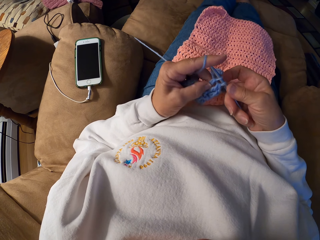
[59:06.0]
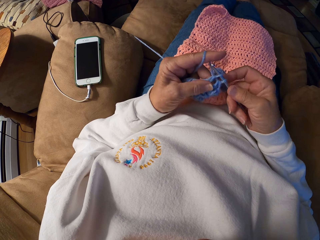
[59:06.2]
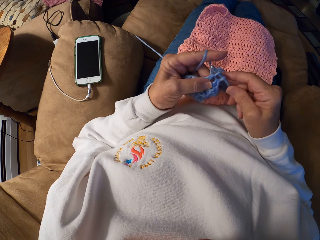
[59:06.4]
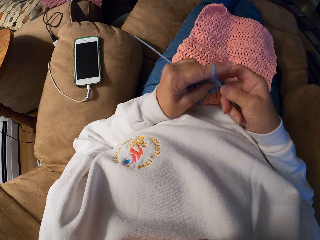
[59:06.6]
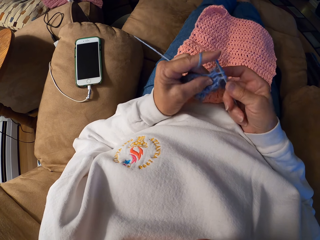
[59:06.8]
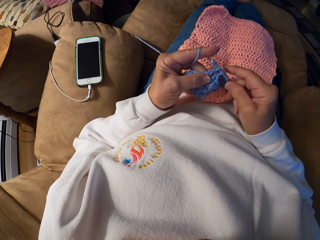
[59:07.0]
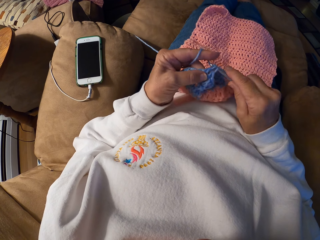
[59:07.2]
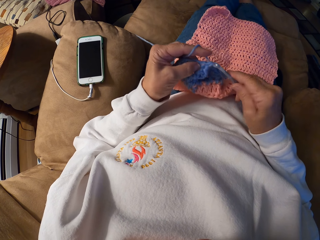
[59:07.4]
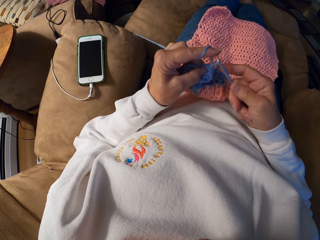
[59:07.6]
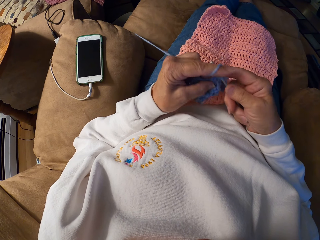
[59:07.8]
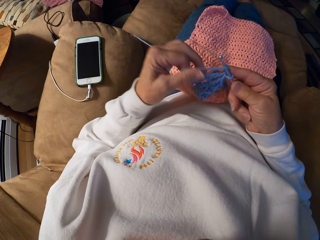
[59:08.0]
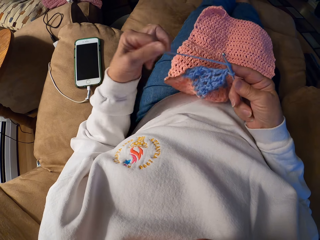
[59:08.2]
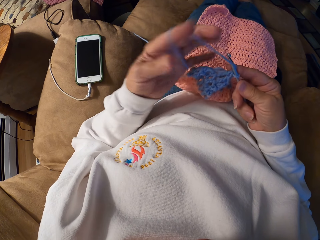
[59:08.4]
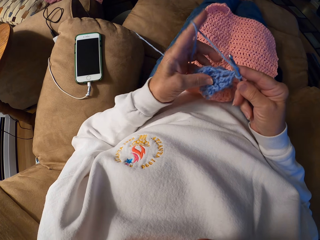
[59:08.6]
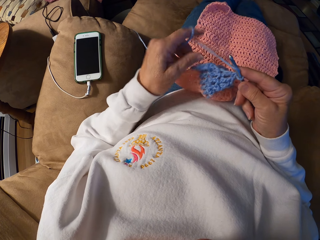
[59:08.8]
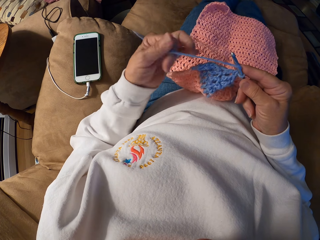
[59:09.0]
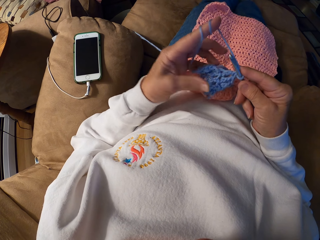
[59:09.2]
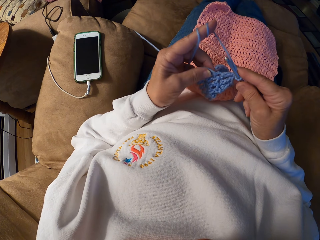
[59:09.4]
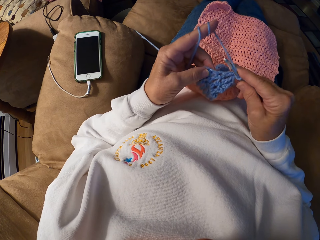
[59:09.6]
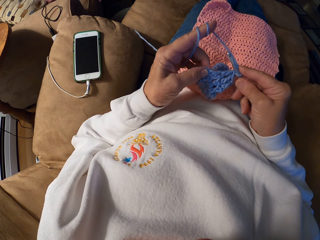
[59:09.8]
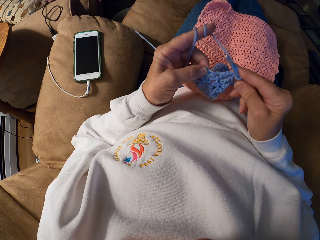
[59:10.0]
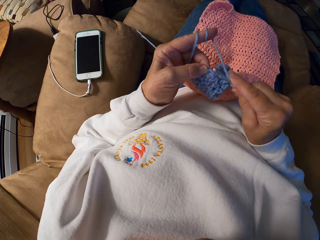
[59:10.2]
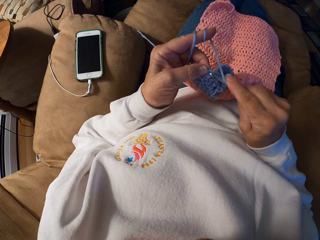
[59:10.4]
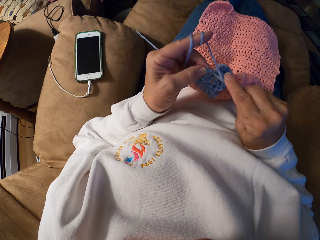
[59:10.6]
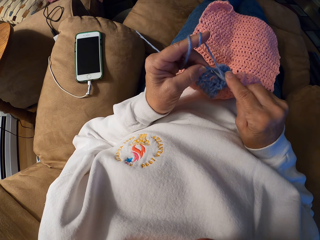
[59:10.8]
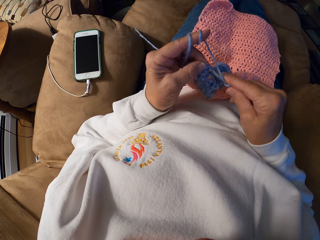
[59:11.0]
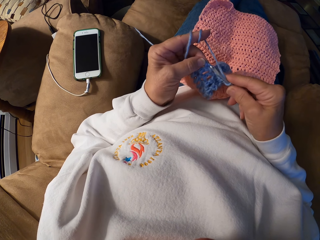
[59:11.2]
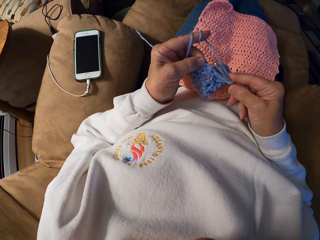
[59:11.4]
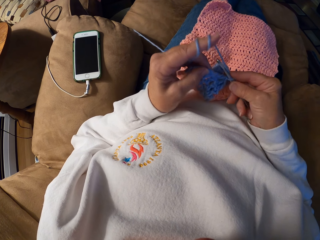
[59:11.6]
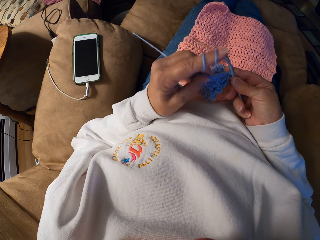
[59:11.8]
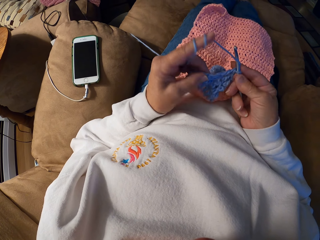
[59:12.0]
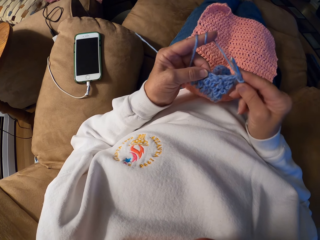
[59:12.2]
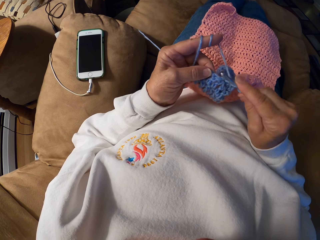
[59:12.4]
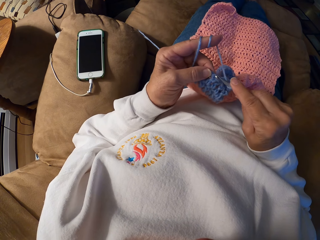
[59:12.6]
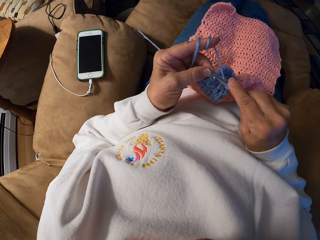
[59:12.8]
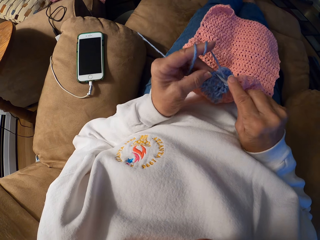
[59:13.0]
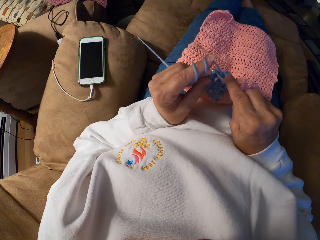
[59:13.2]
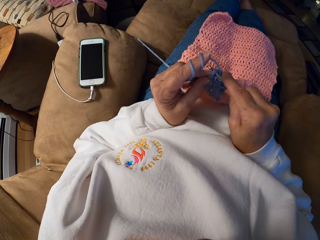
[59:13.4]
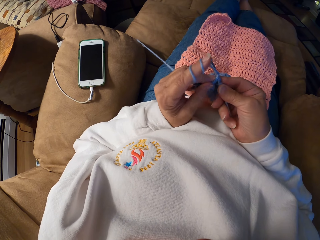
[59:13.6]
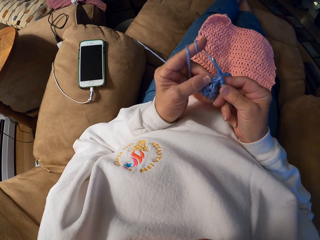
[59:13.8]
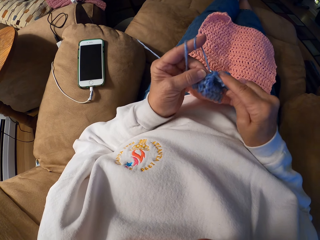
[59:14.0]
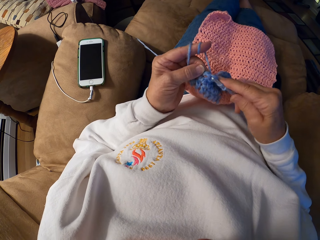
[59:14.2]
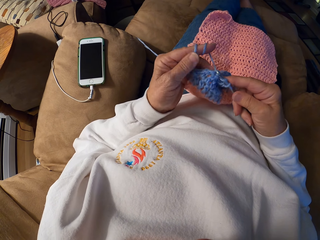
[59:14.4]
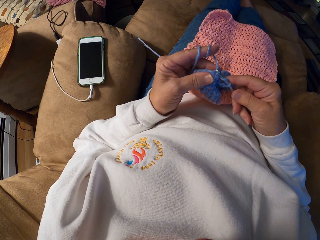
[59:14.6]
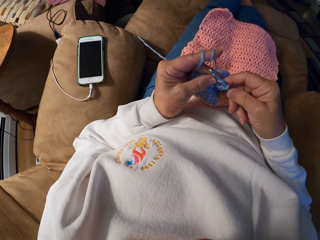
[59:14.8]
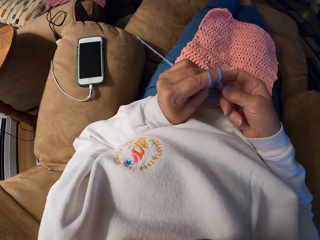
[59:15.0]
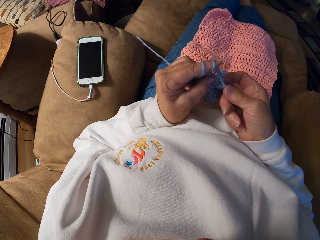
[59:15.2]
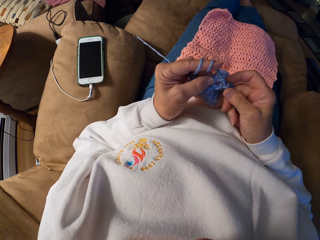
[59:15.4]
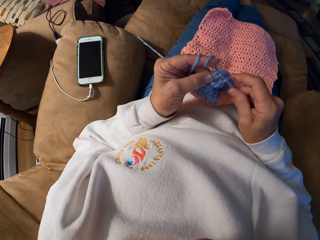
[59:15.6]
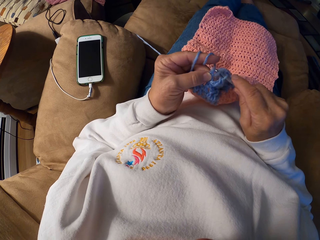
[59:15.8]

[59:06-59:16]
The camera wearer unrolls the thread around the finger. They roll the thread around the finger, hold the fabric, and knit the fabric with a crochet hook.

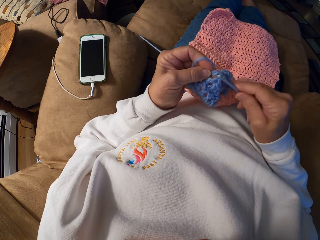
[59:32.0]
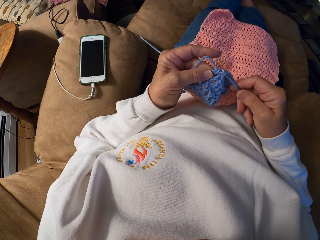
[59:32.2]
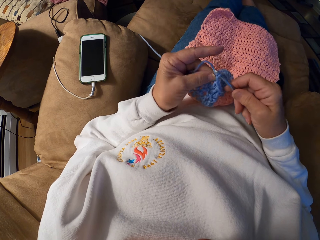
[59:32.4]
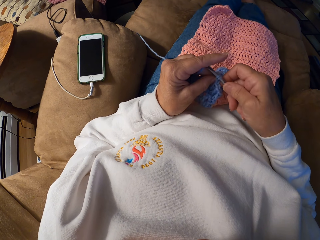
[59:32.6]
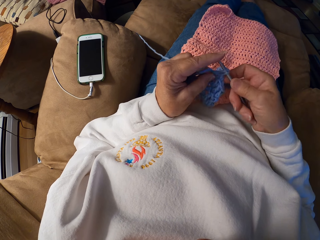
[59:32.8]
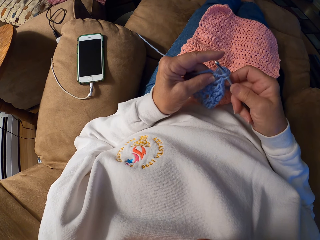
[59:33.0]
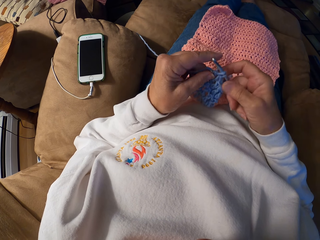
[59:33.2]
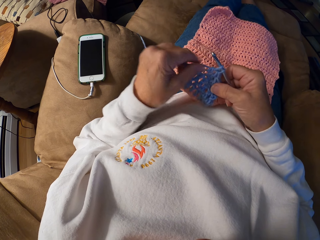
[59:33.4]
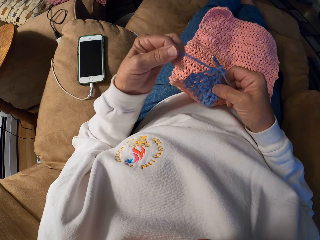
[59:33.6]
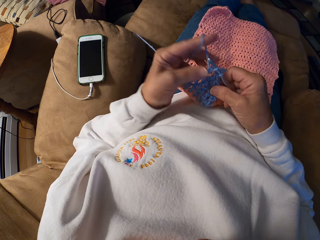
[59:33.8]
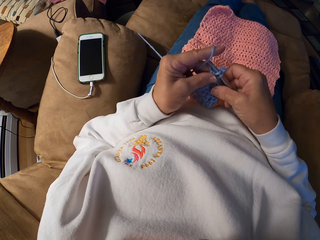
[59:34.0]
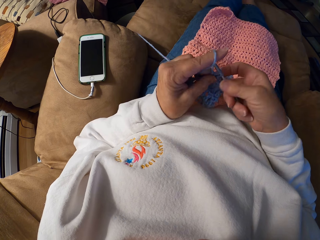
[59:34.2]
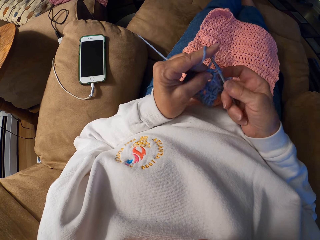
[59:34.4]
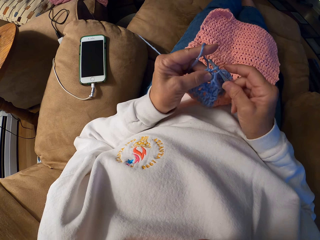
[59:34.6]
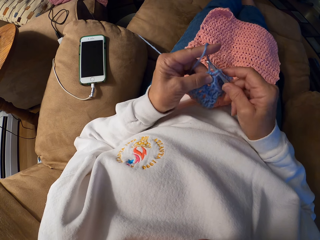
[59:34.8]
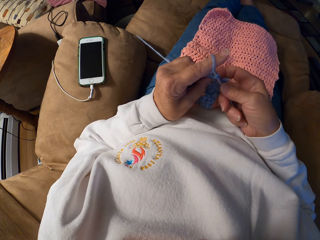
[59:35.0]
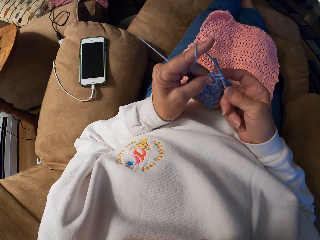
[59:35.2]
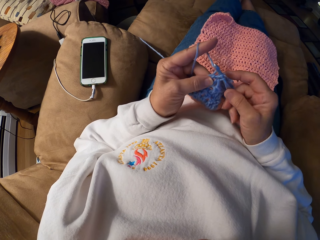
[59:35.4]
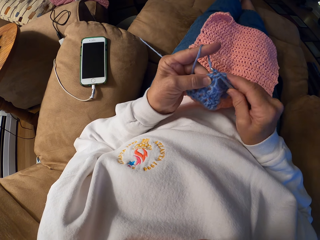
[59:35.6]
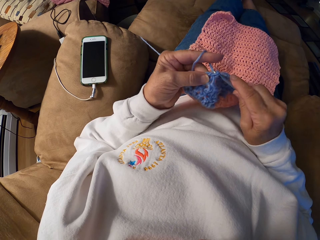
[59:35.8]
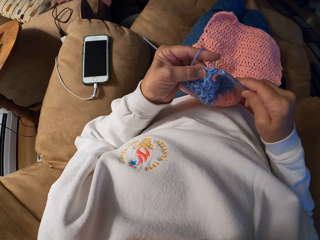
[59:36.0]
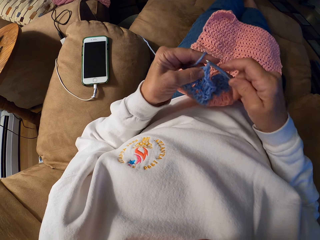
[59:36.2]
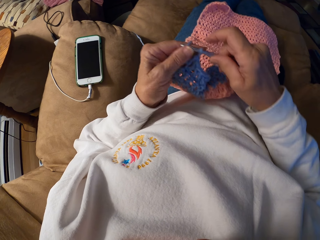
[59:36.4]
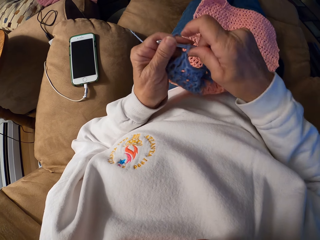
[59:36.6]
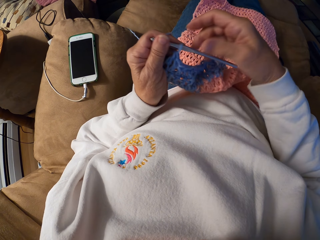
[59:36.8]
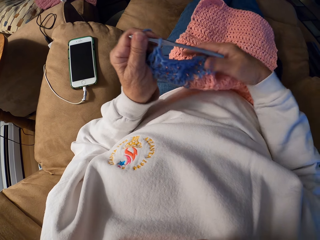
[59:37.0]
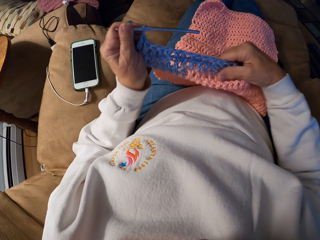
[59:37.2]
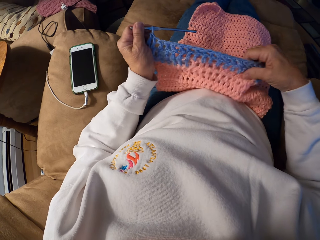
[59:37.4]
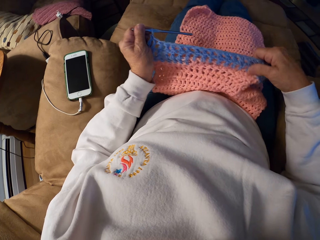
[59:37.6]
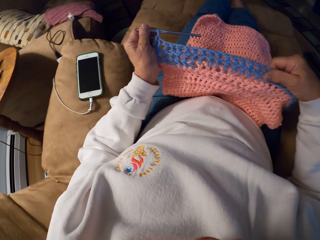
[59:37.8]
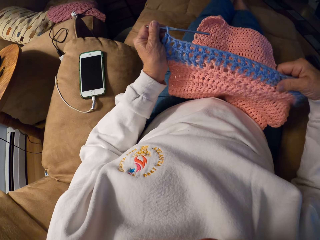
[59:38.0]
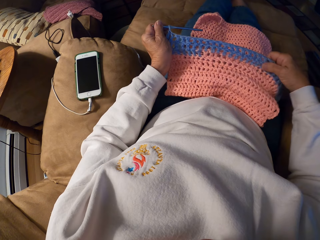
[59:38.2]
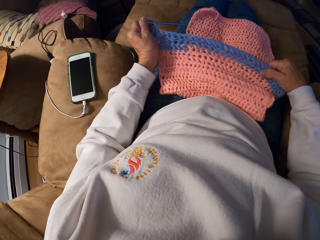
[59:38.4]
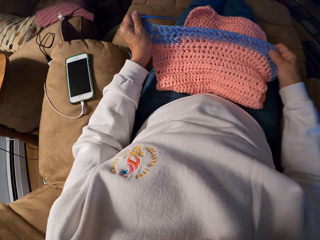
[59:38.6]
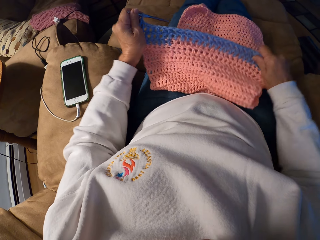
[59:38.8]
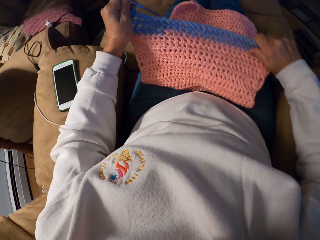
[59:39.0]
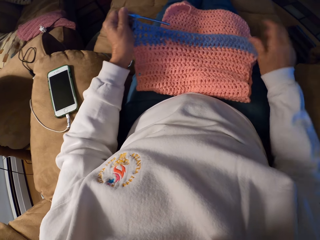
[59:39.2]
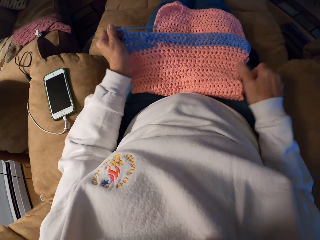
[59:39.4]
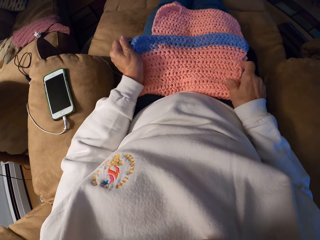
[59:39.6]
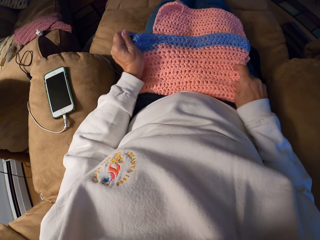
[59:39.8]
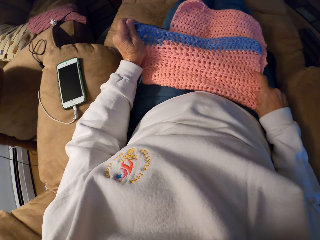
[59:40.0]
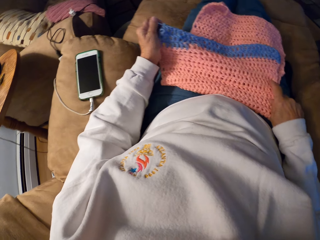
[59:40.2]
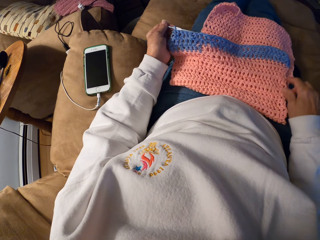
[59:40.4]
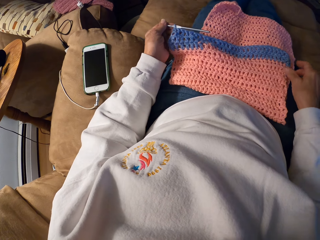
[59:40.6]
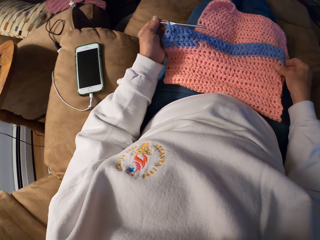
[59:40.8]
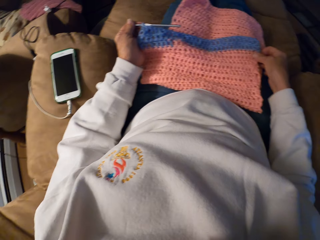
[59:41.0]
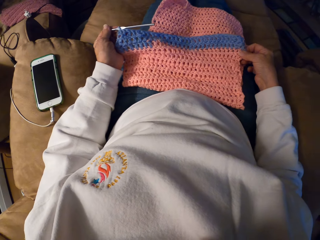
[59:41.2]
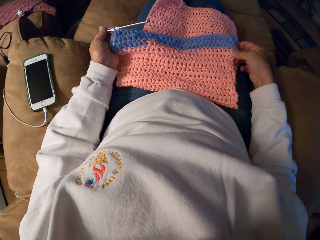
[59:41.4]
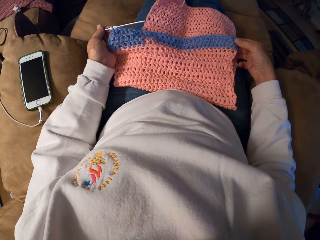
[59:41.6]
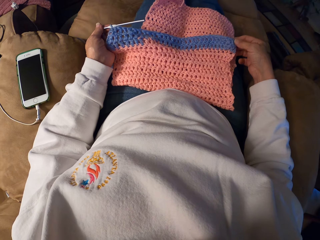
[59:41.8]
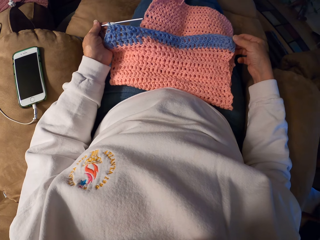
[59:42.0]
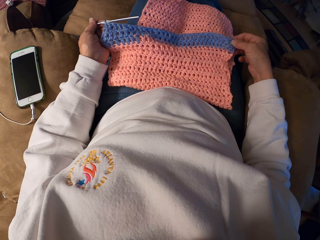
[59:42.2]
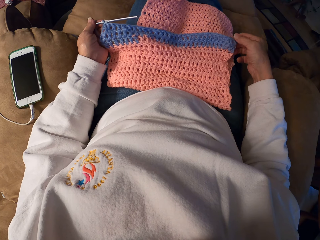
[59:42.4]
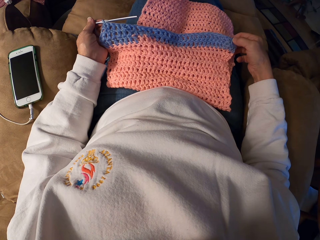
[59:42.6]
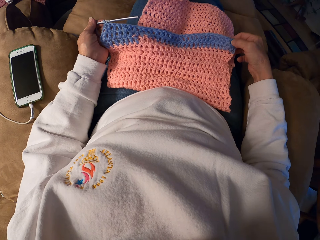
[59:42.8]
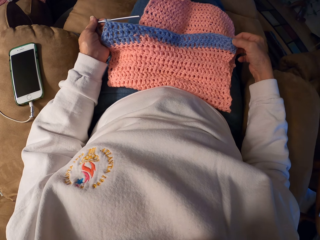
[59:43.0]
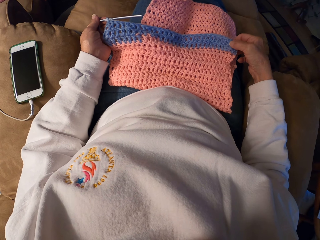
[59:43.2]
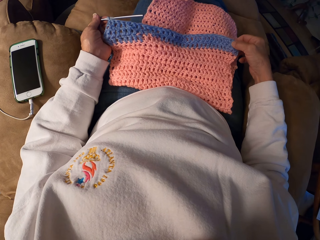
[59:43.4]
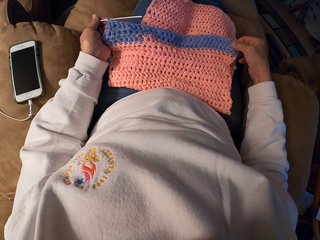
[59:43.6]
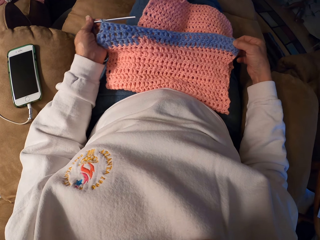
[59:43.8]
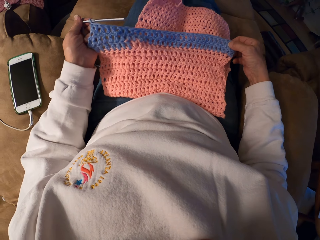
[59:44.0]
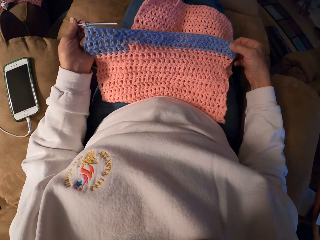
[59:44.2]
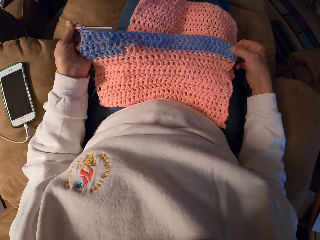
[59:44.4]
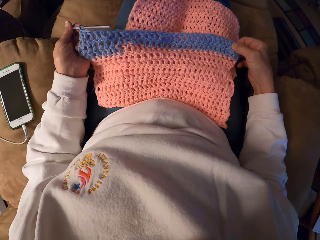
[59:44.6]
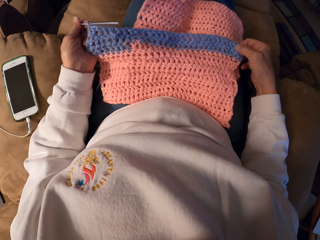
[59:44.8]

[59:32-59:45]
The camera wearer rolls the thread around the finger. He holds the fabric. He knits the fabric with a crochet hook. He stretches out the crochet scarf. He pulls the fabric with both hands. He withdraws his hand off the fabric. He pulls the fabric with both hands. He counts the holes on the crochet scarf.
